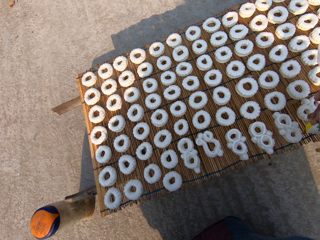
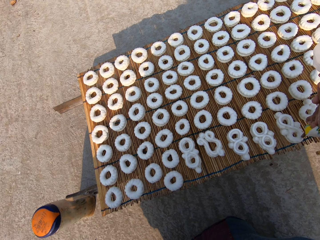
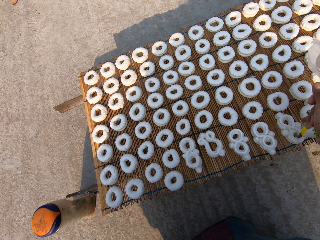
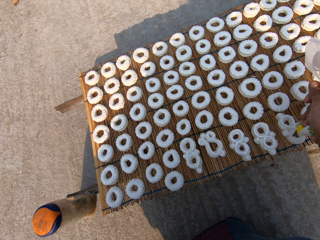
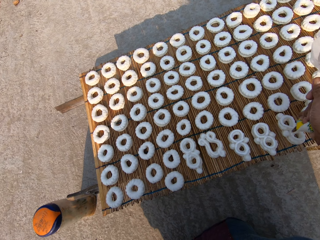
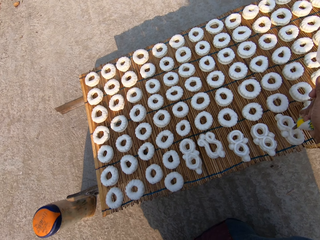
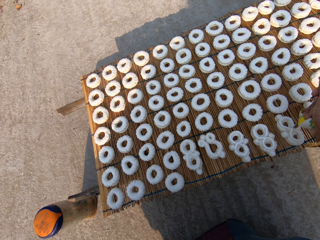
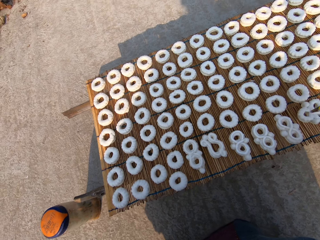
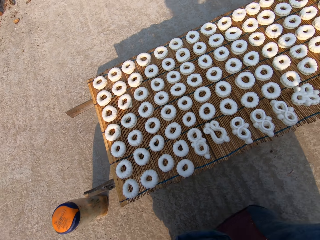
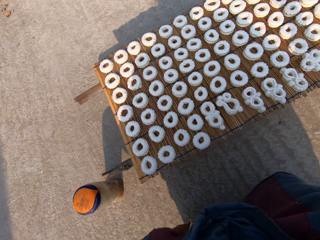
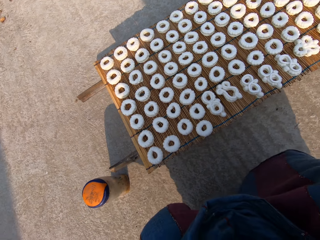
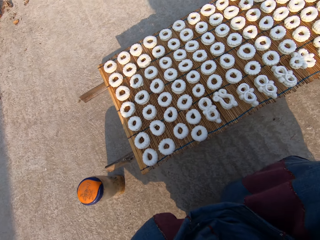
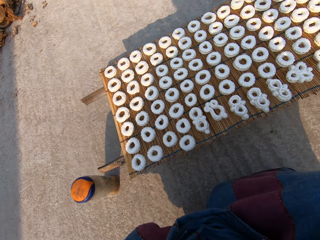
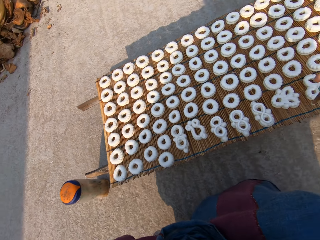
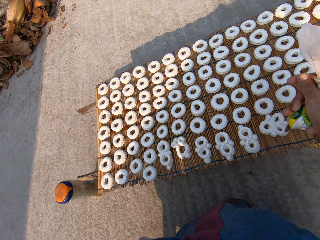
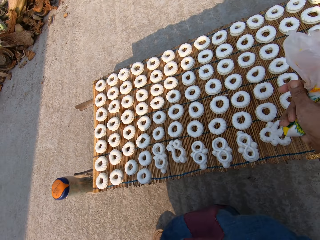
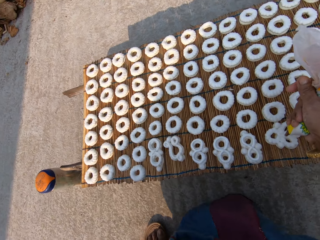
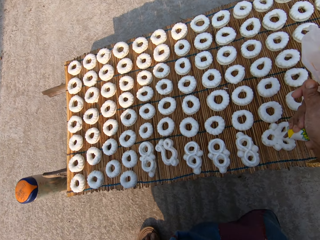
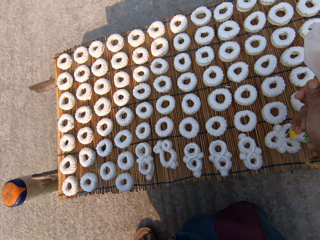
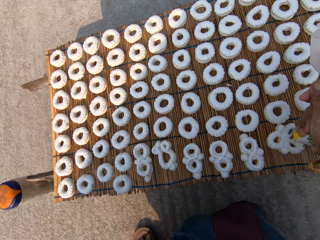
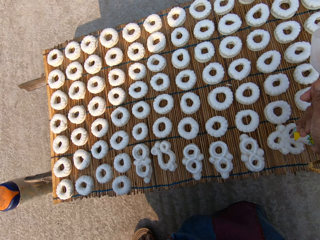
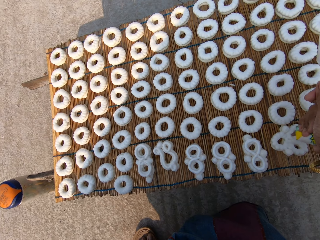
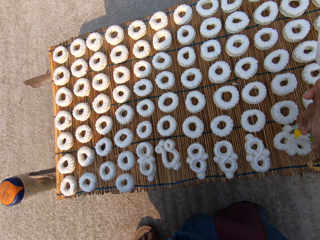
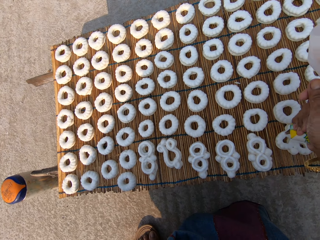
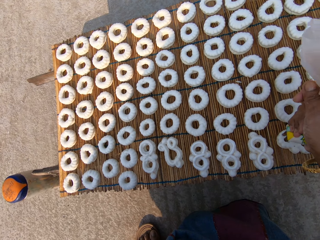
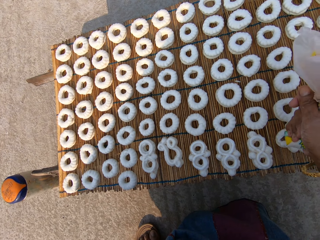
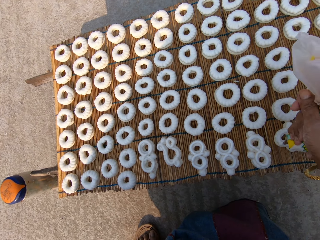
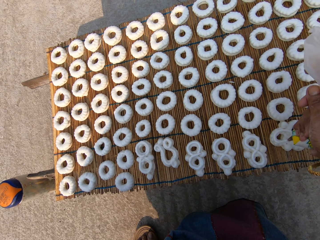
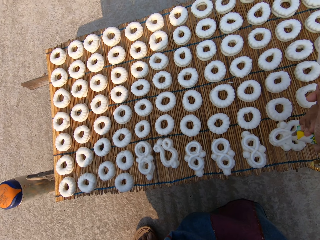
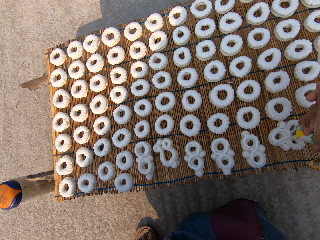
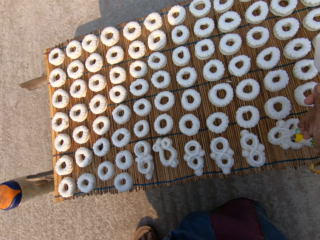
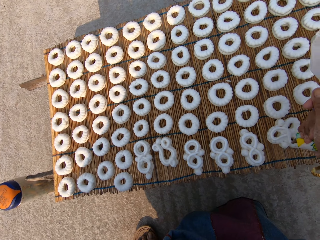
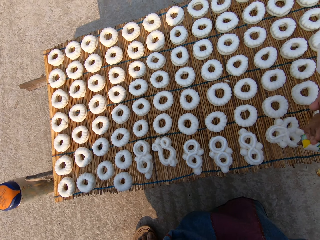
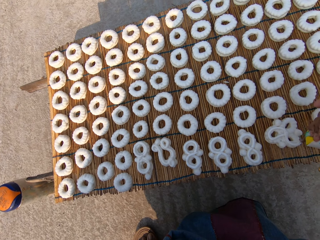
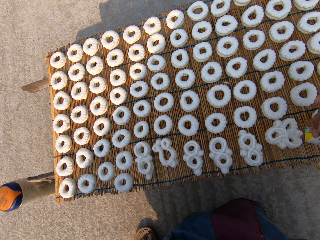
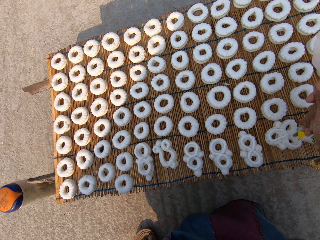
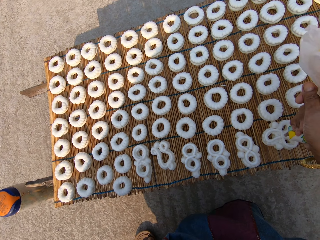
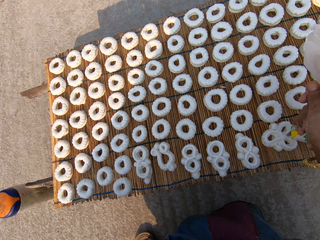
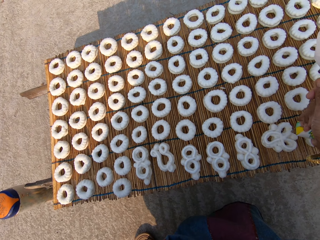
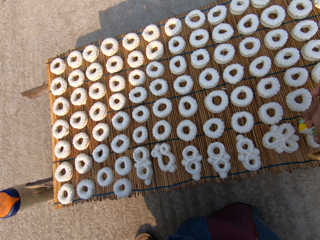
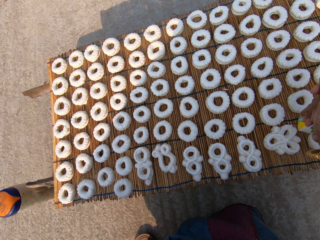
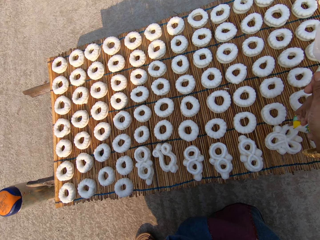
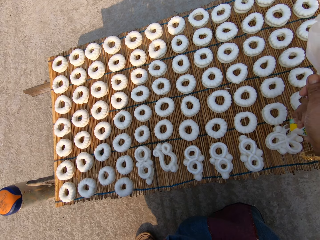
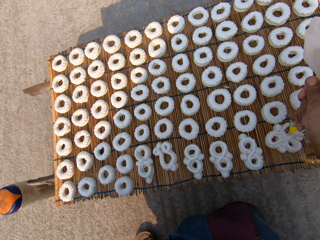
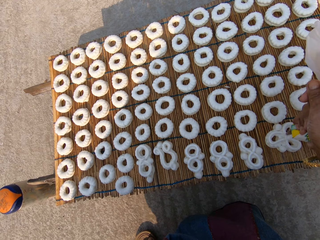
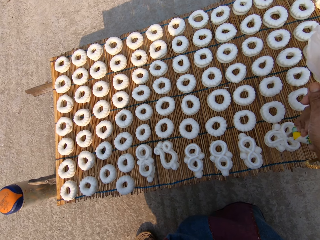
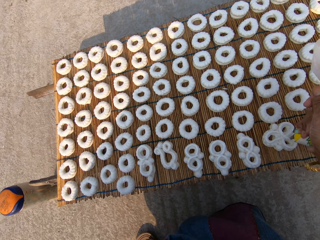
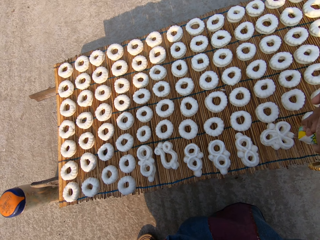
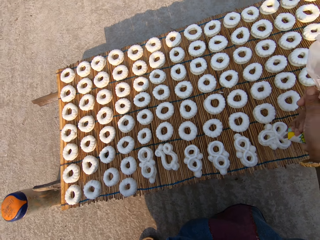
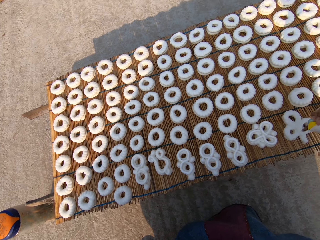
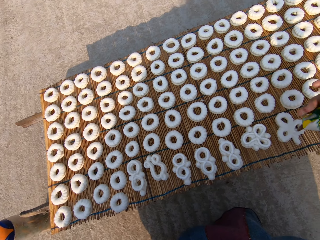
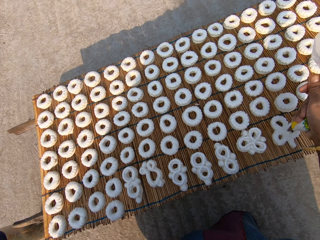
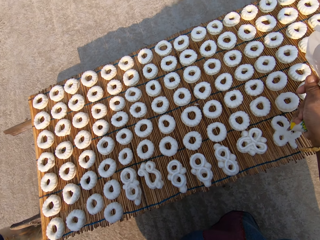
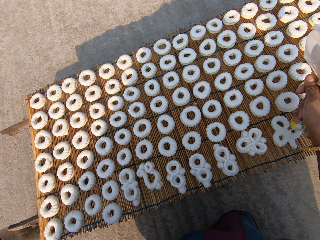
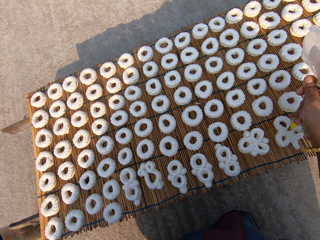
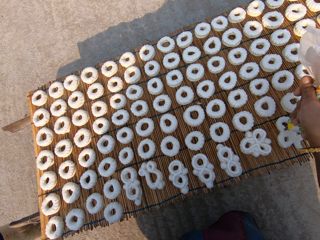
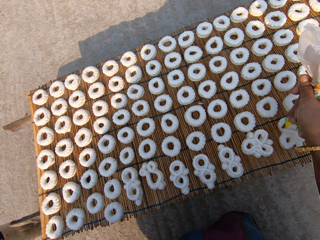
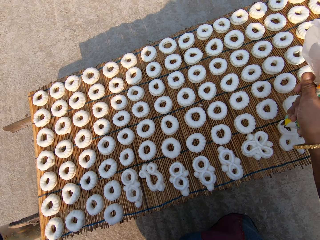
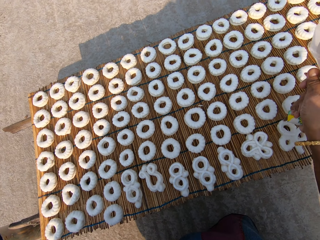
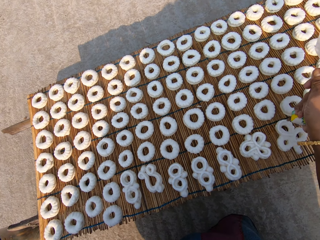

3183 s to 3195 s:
The camera wearer looks at the pastry. They pipe cream on the pastry.

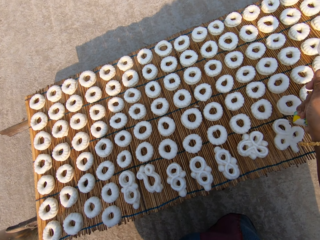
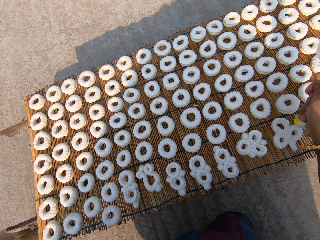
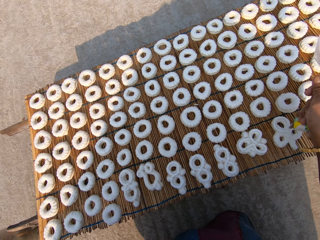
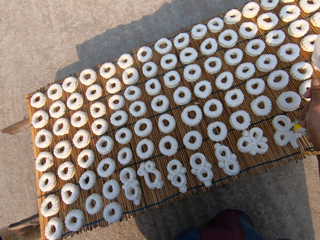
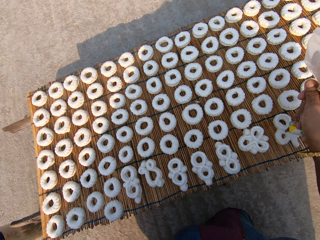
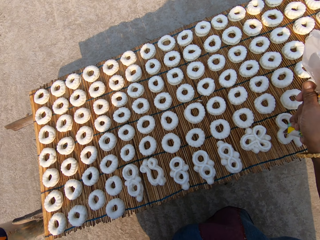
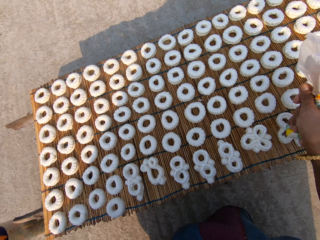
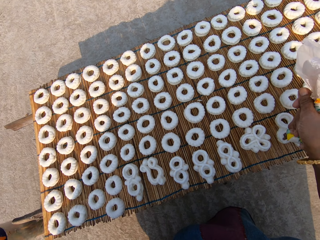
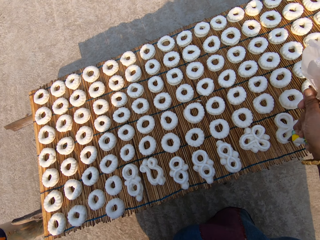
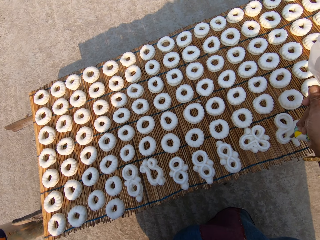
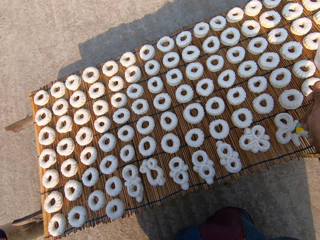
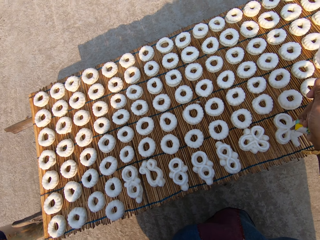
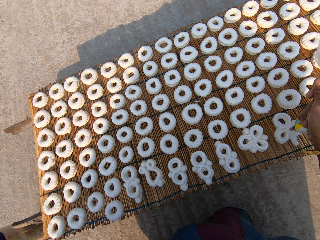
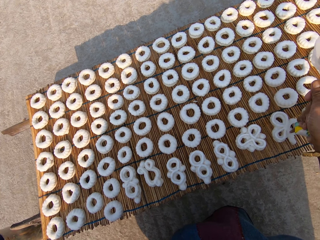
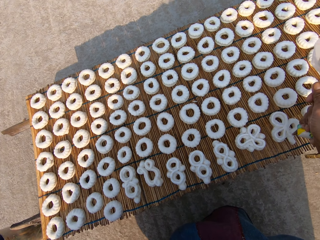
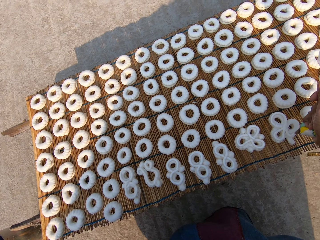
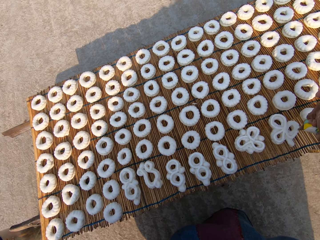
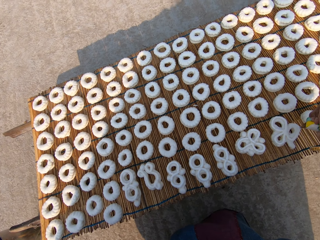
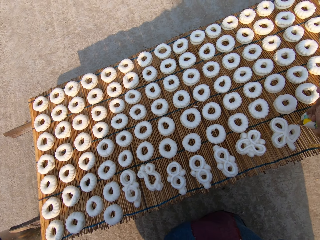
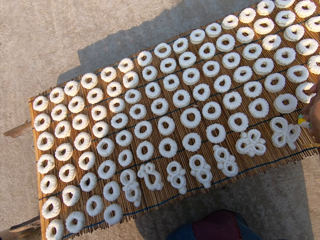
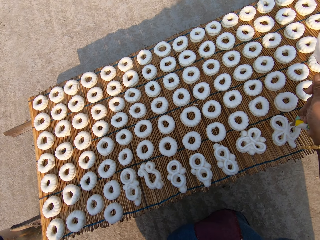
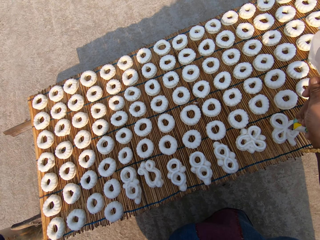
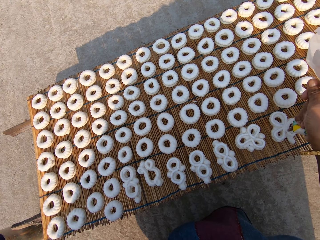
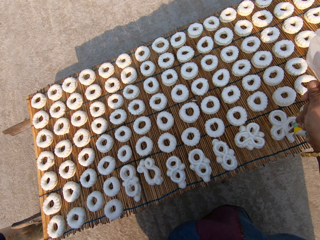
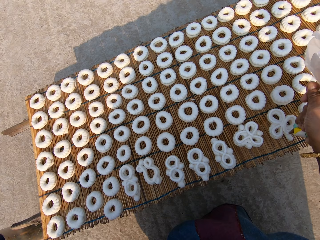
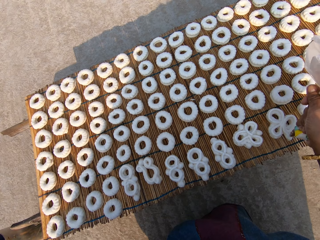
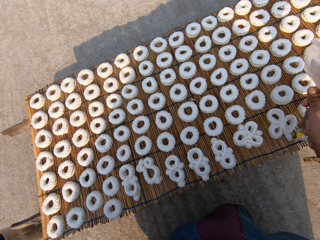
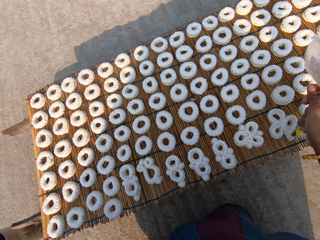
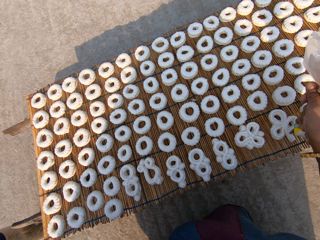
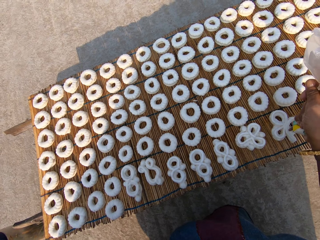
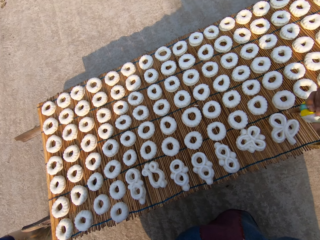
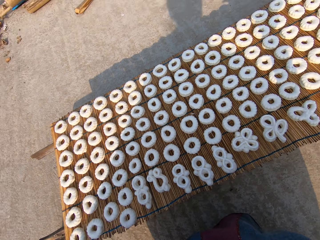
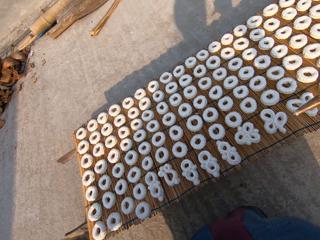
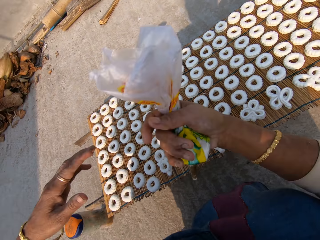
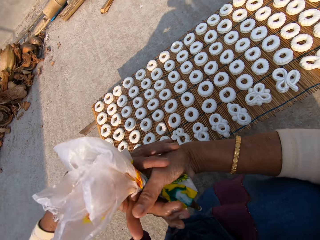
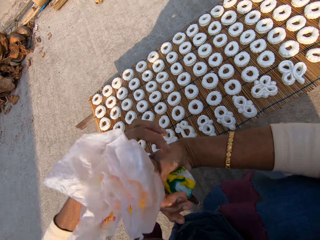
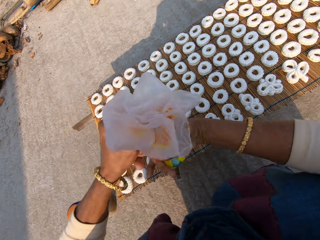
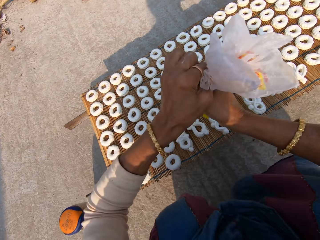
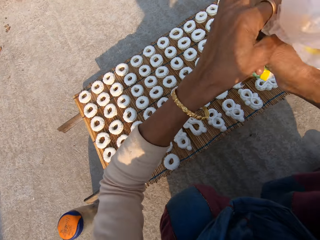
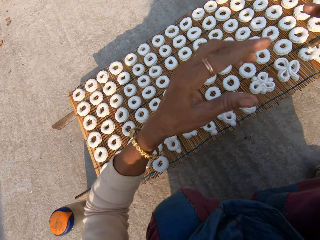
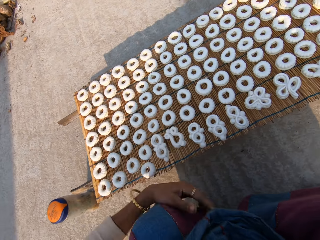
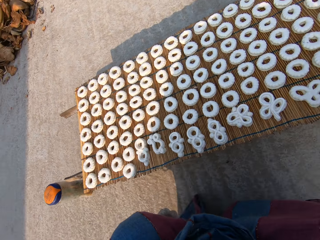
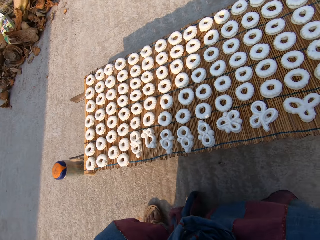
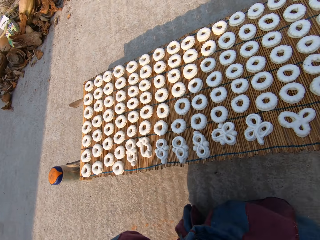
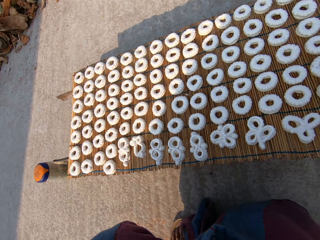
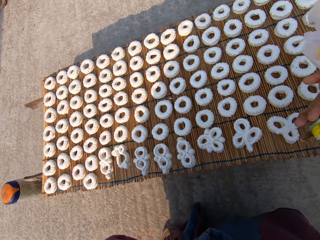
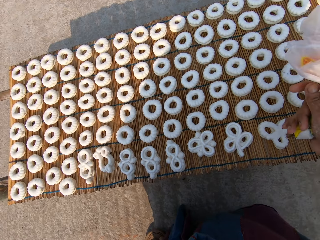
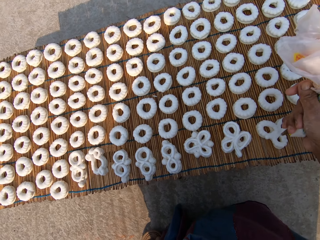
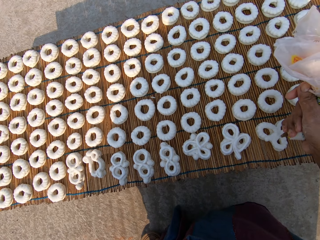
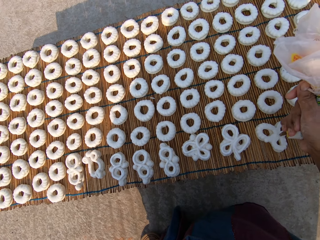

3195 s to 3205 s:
The camera wearer holds paper with both hands. She presses the piping bag with both hands. She removes her hand from the paper. She moves close to the mat. She puts cream on doughs with the piping bag in her right hand. She decorates the dough on the mat.
